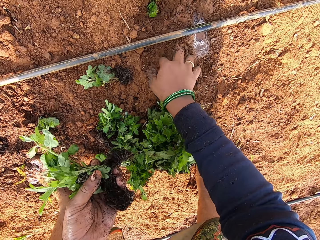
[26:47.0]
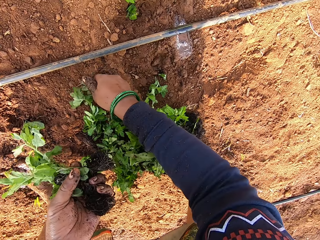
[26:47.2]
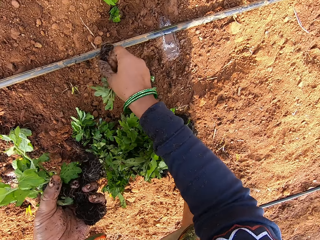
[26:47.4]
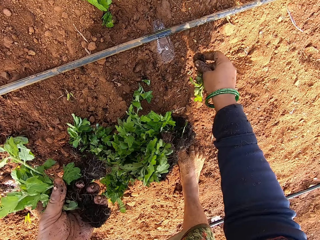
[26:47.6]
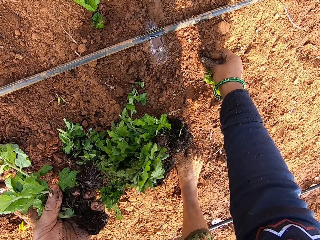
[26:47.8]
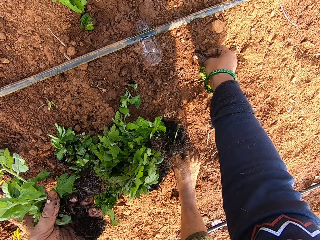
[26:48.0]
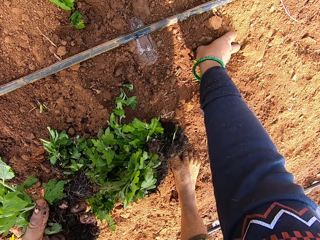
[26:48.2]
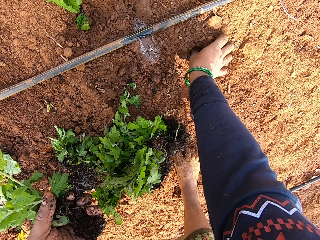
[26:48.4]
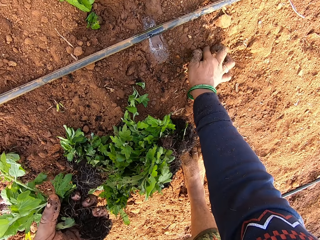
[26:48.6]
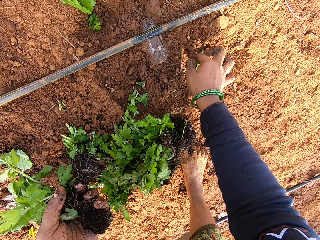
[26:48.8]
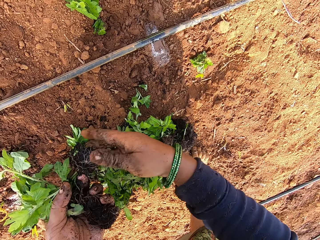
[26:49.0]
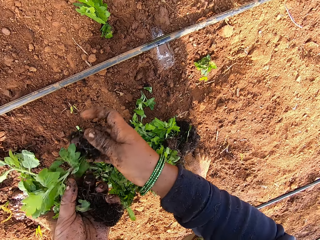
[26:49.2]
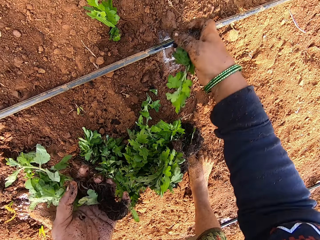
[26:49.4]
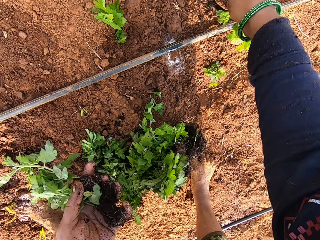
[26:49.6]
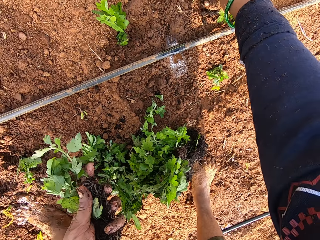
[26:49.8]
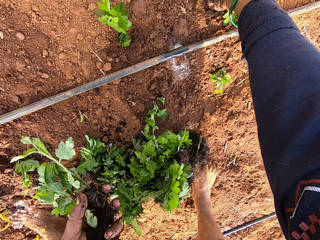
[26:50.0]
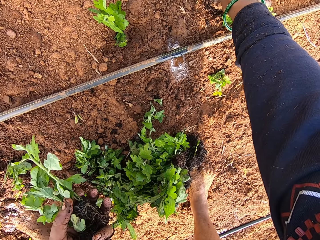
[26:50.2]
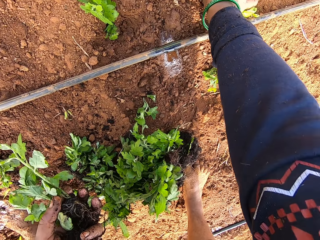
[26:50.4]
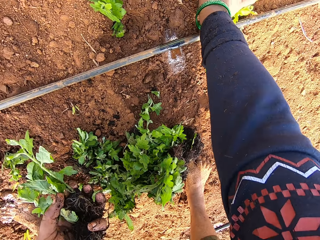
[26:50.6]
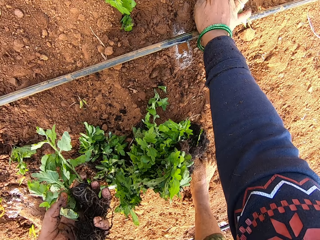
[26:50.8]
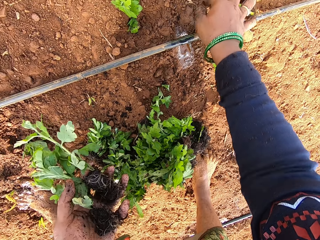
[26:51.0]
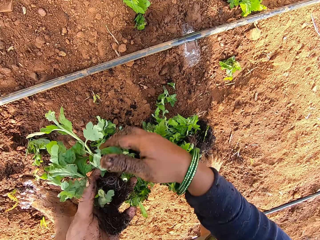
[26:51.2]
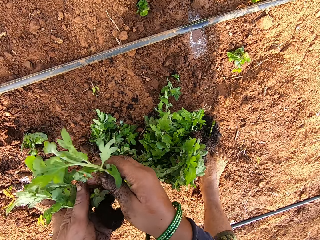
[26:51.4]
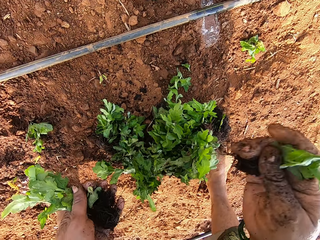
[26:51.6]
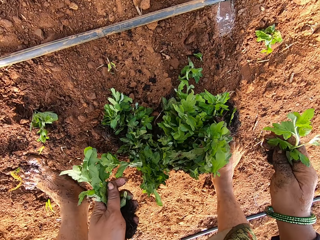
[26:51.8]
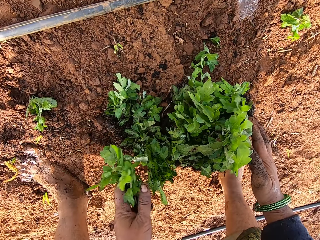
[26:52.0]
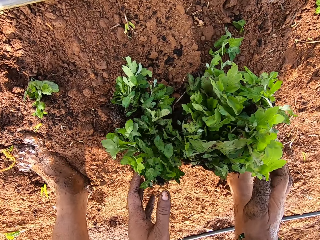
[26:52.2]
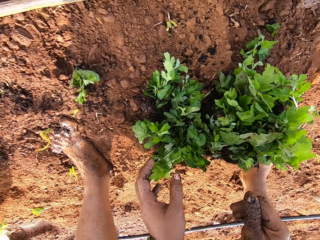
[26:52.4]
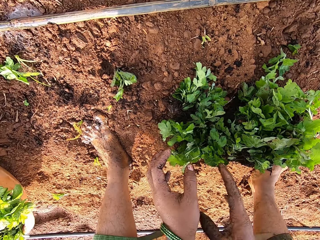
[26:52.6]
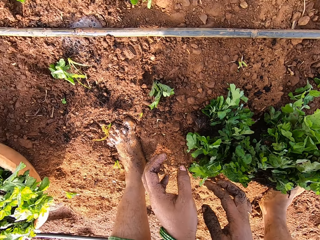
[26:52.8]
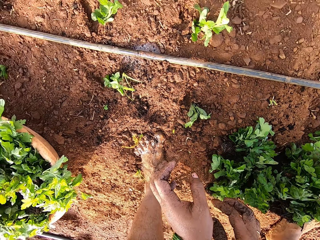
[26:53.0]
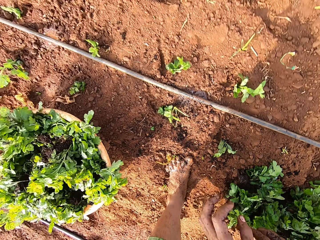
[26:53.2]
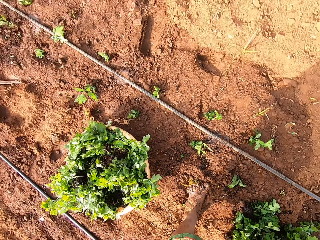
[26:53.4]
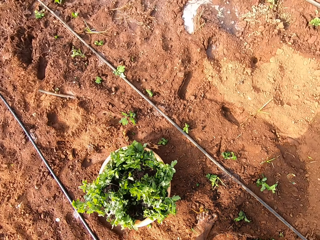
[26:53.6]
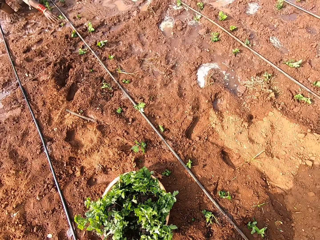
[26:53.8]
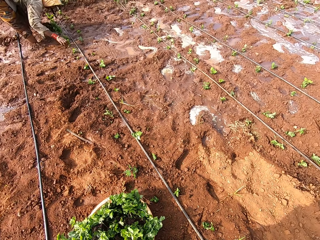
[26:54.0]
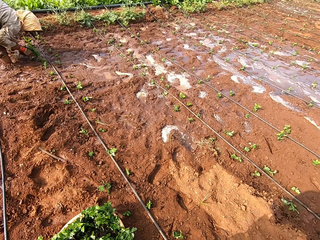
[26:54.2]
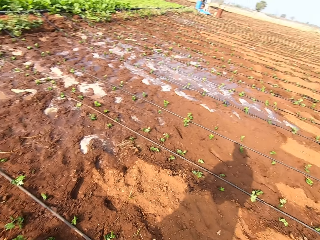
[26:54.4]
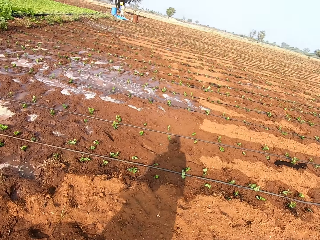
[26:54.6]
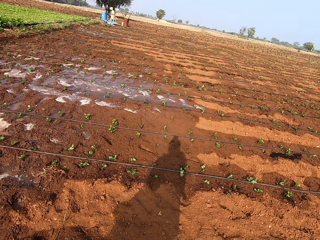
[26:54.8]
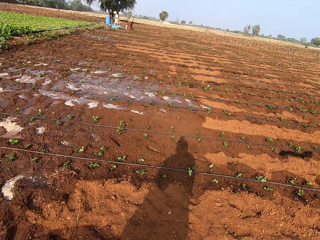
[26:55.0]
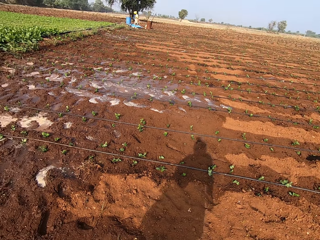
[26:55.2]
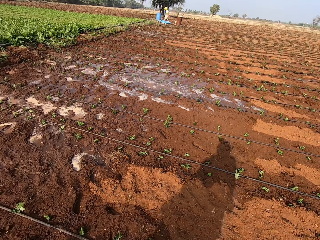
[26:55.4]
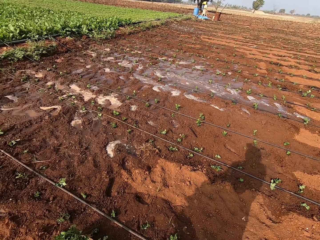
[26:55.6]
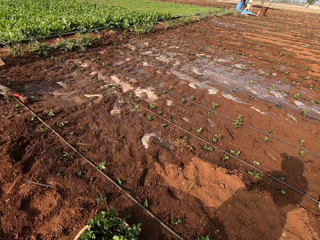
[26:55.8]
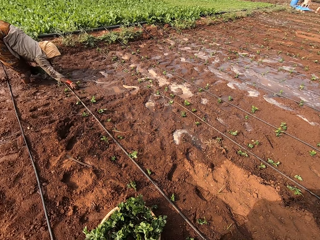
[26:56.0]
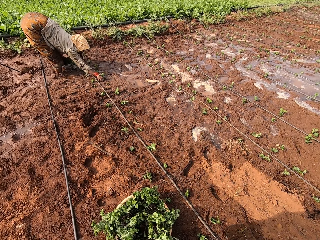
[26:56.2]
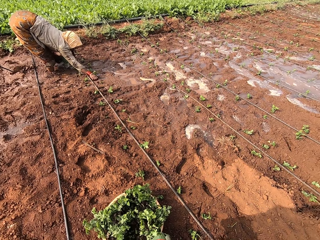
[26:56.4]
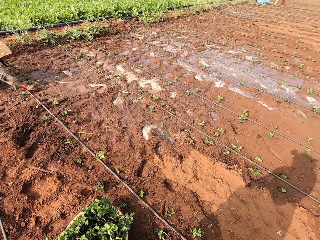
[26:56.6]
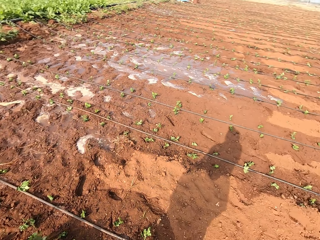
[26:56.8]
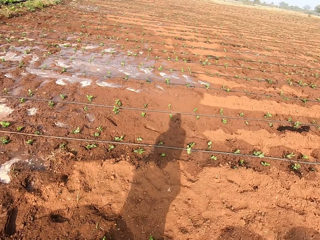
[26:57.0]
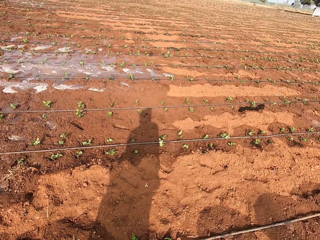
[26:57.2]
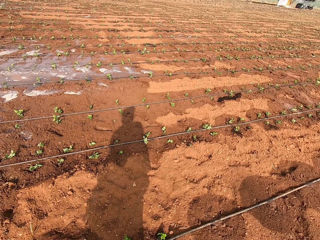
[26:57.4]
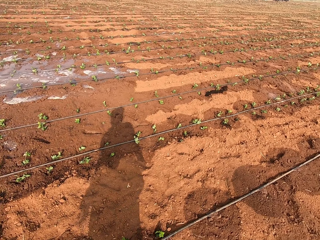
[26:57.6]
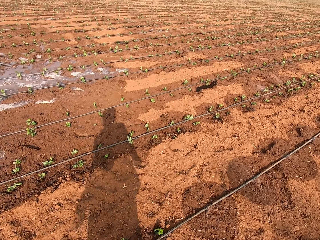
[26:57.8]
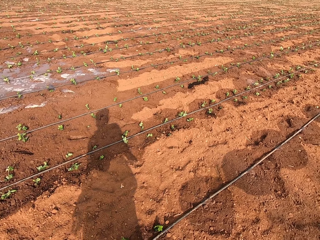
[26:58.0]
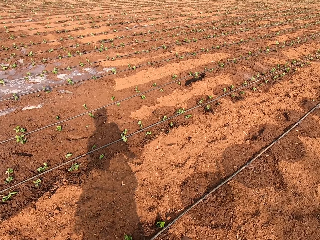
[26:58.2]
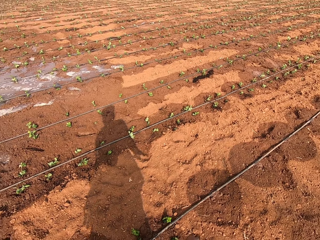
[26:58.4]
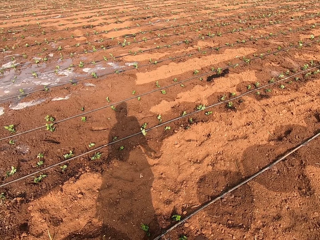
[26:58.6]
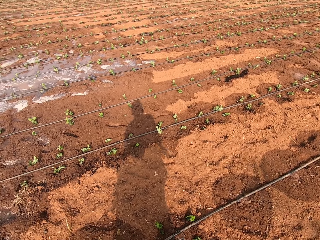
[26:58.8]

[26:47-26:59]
The camera wearer picks a seedling from the floor with her right hand. She plants the seedling in her right hand in the soil. She picks a seedling from her left hand with her right hand. She interacts with a man. She plants the seedling in her right hand in the soil. She picks a seedling from her left hand with her right hand. She drops the seedling in her right hand on the floor. She drops it again. She looks around the garden.

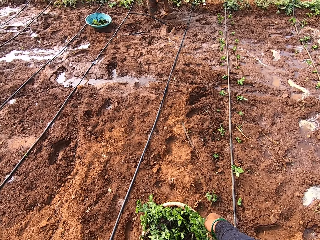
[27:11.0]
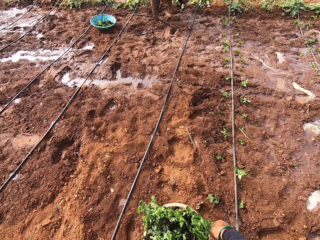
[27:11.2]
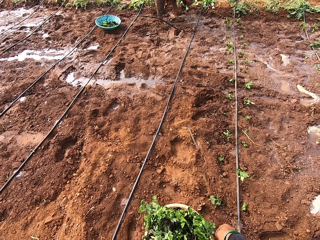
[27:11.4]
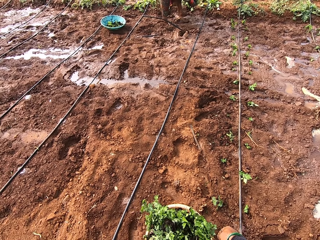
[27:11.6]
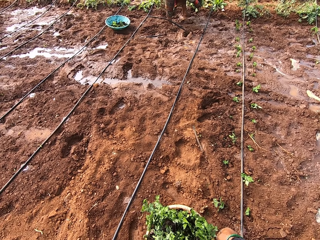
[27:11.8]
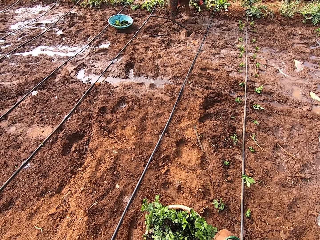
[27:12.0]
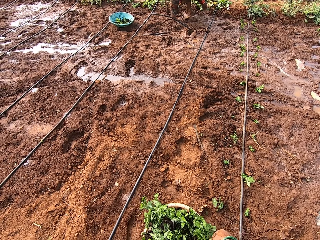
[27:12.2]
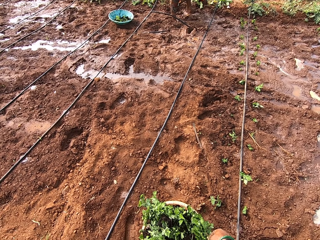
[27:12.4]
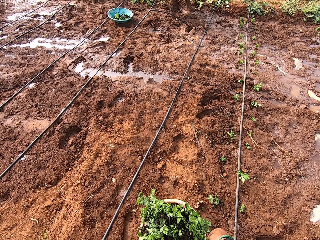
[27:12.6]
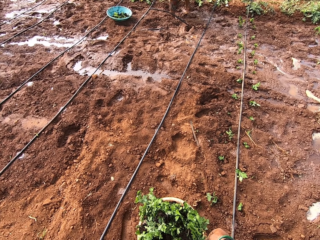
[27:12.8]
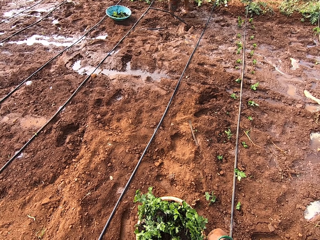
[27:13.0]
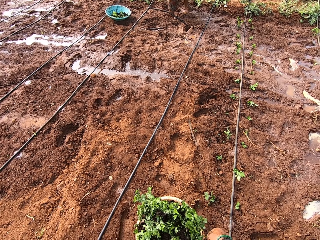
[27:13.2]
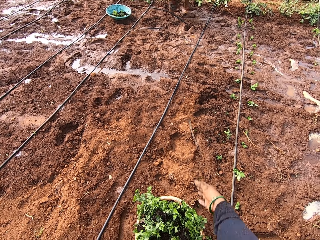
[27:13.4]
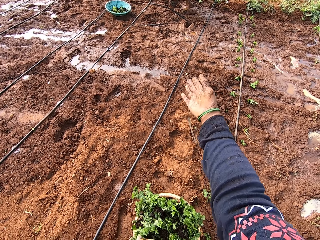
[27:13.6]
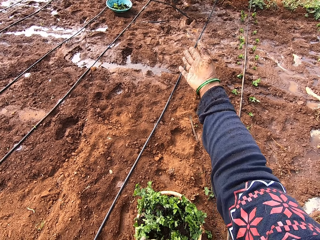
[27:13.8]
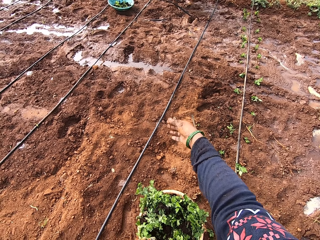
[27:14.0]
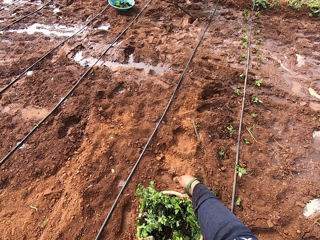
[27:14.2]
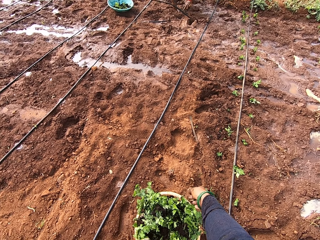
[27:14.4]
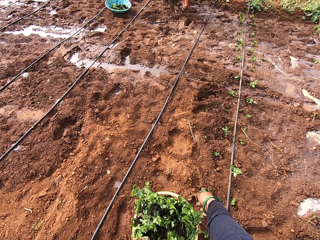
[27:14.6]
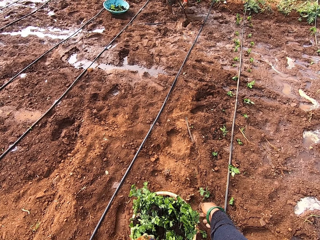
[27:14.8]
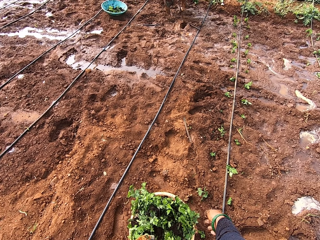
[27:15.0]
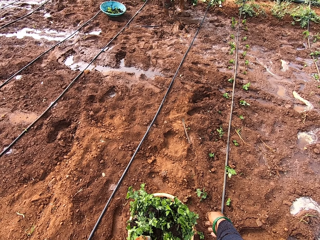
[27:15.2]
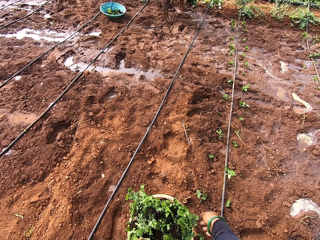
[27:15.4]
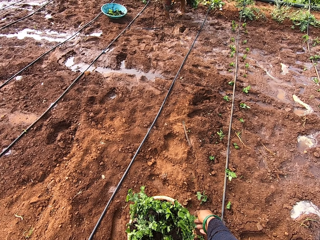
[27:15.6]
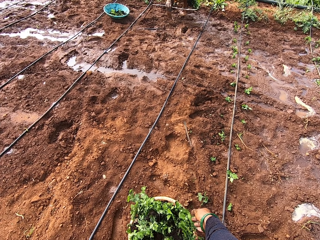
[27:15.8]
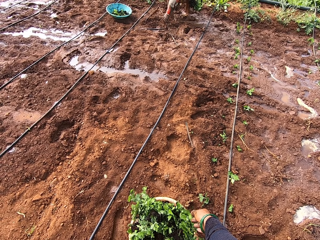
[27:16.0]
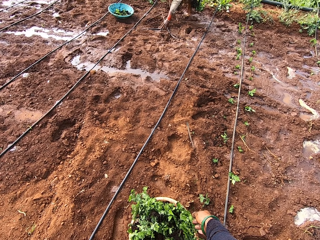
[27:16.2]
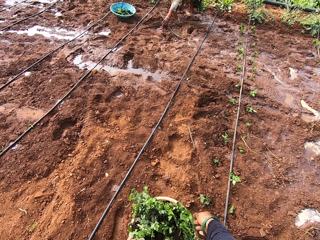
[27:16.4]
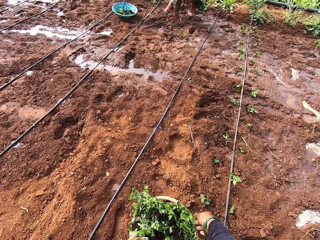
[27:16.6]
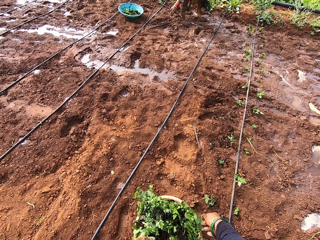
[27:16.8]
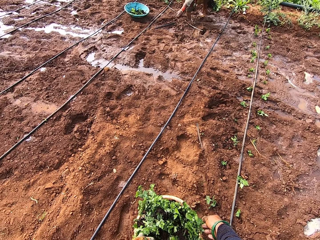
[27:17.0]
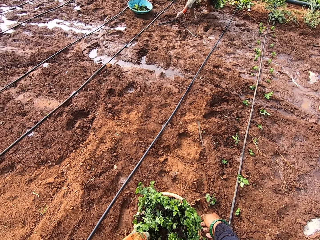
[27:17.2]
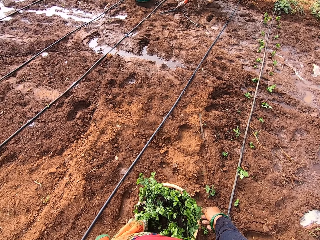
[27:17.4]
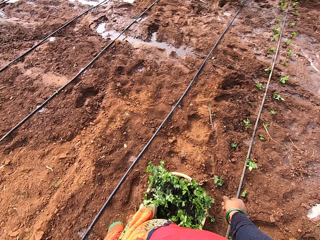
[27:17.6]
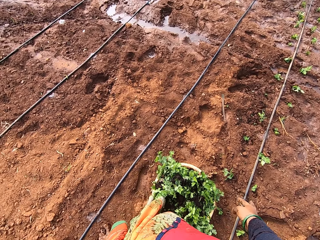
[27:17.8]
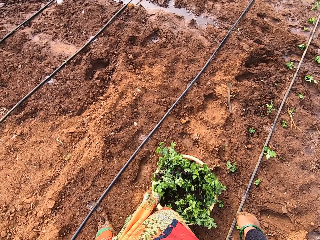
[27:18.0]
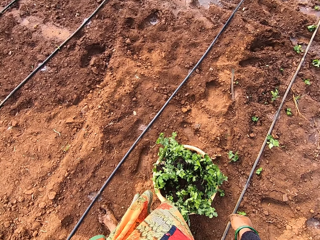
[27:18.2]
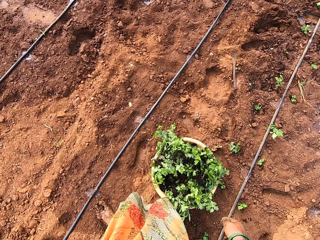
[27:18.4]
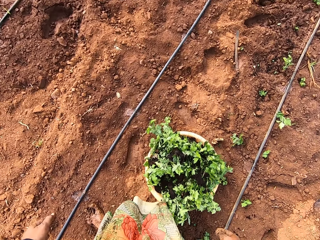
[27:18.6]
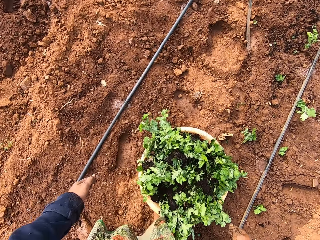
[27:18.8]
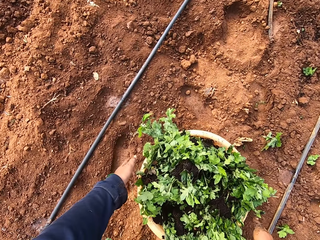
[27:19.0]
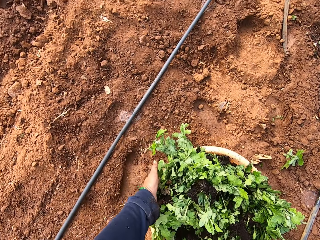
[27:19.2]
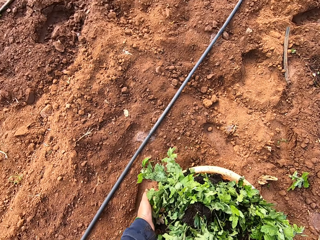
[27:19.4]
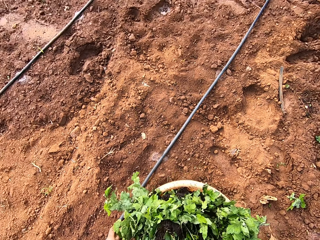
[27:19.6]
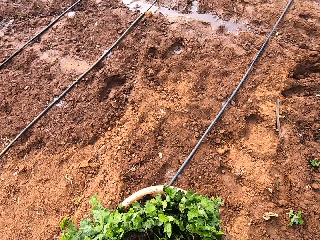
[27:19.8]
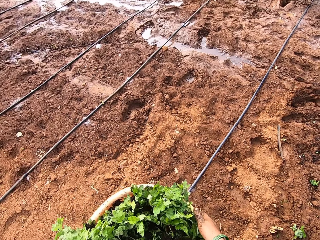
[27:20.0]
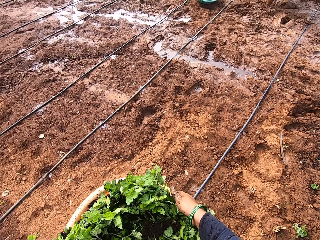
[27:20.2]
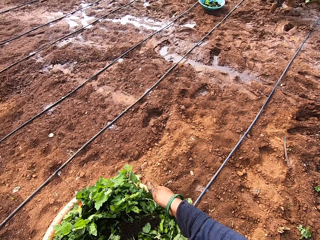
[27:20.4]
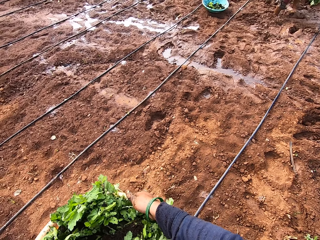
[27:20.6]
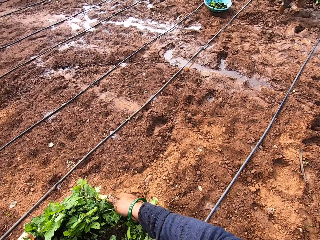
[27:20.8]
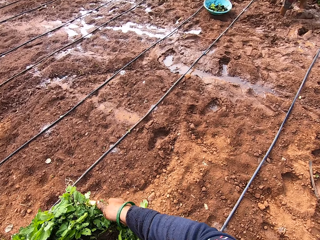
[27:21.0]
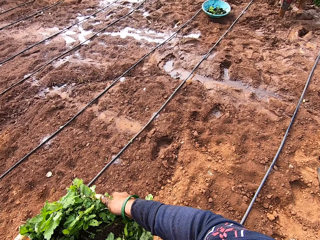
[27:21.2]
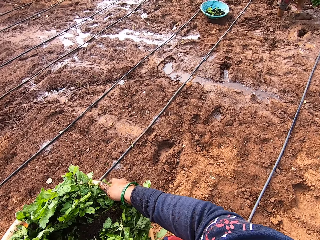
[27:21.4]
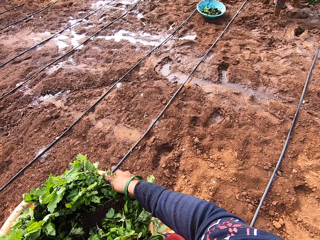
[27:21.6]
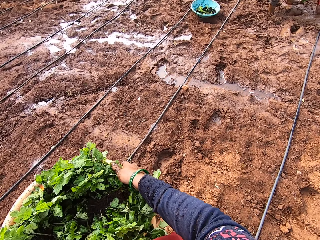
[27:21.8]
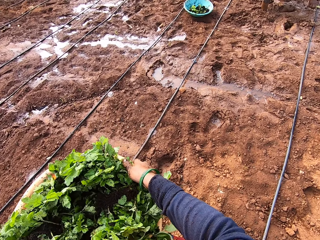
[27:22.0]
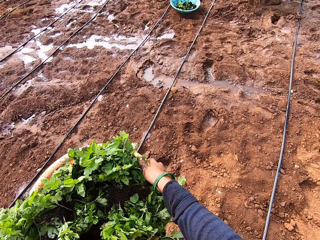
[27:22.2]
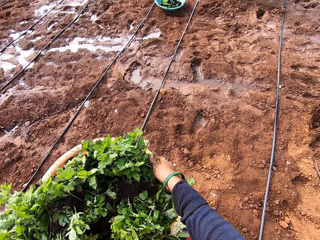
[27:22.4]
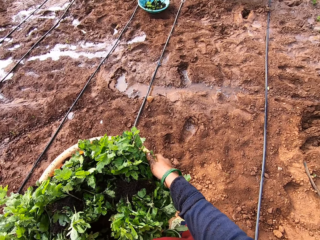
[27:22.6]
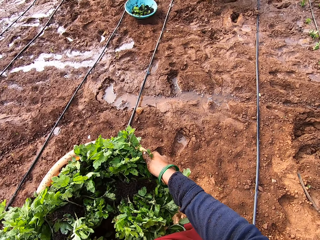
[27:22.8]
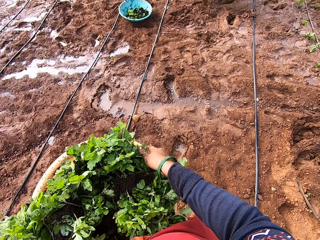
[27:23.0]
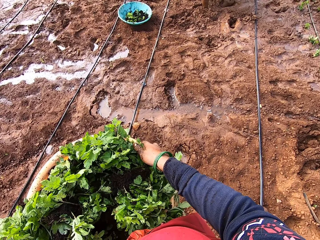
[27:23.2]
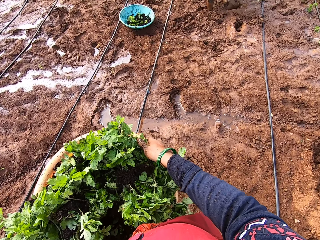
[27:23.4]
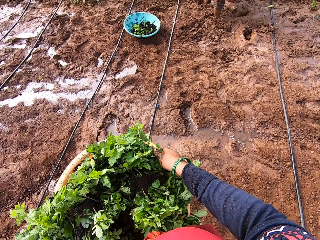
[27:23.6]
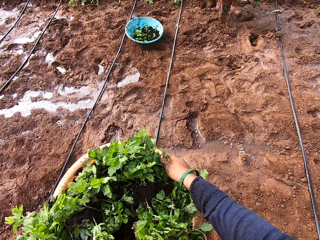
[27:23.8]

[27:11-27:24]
The camera wearer moves her right hand. A woman picks a pipe from the floor with her left hand. Another woman picks up a stick from the ground with her right hand. The camera wearer bends down. She picks up a bowl of coriander plants from the ground with both hands. She stands up. She walks around the farm.
